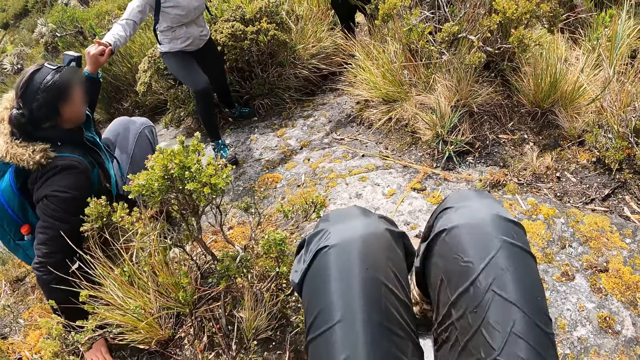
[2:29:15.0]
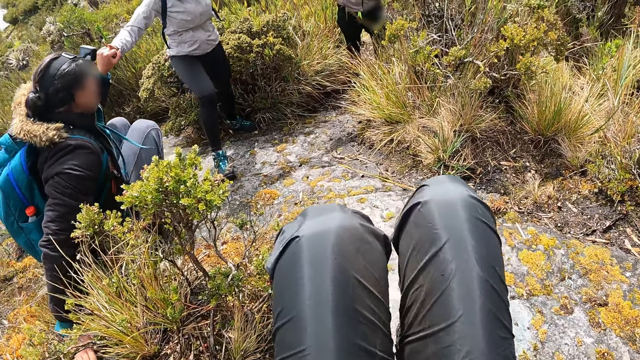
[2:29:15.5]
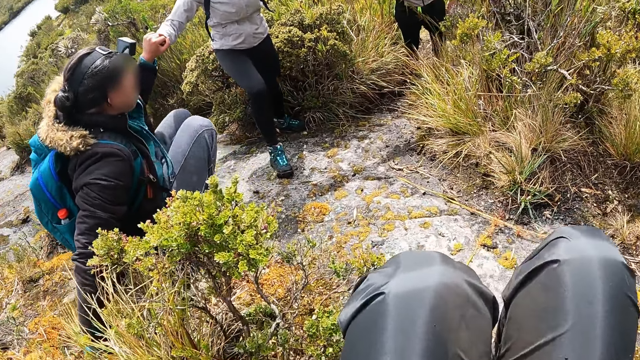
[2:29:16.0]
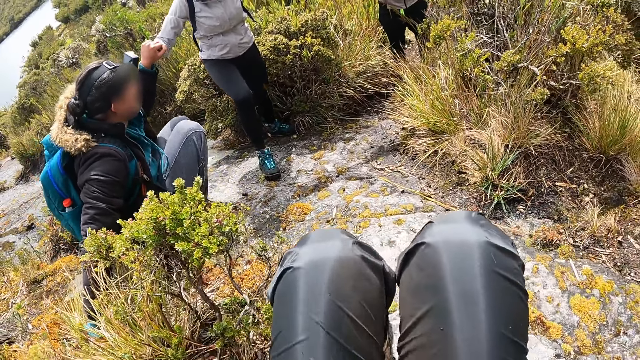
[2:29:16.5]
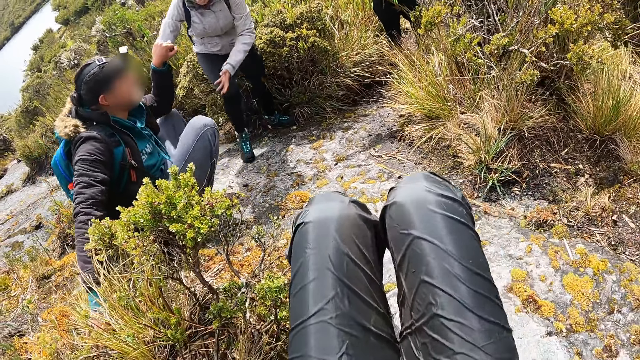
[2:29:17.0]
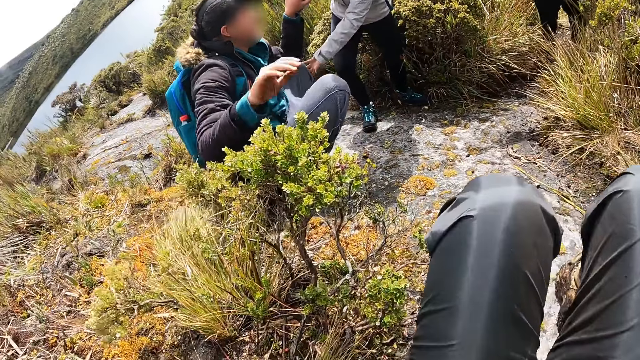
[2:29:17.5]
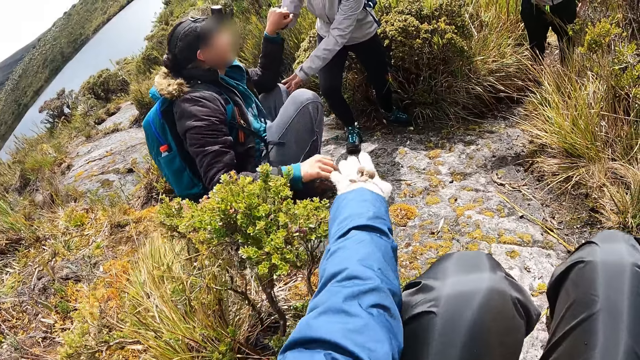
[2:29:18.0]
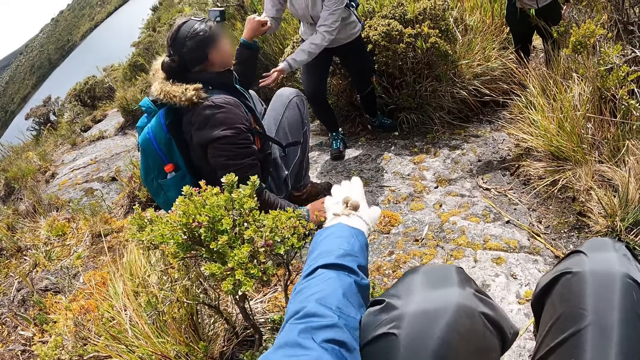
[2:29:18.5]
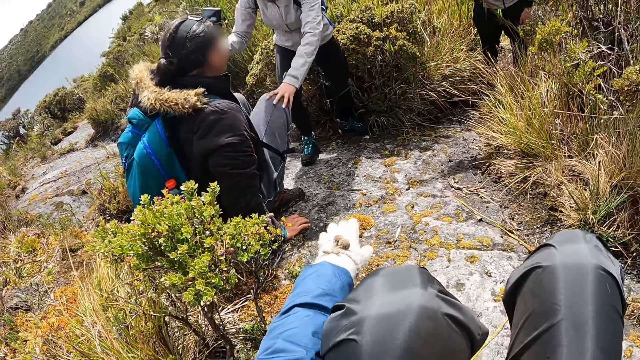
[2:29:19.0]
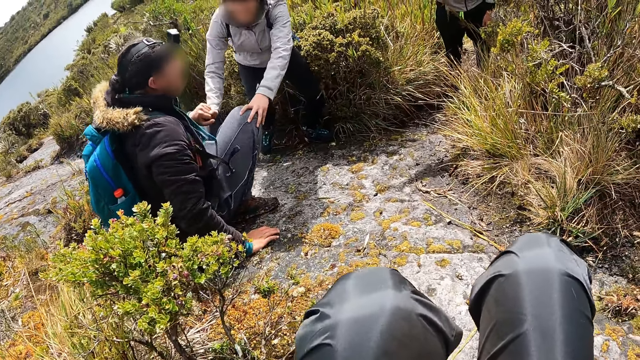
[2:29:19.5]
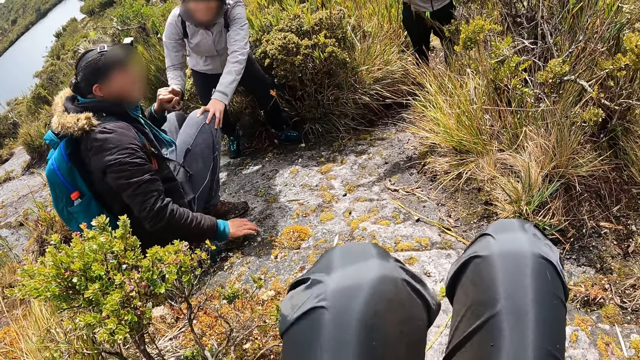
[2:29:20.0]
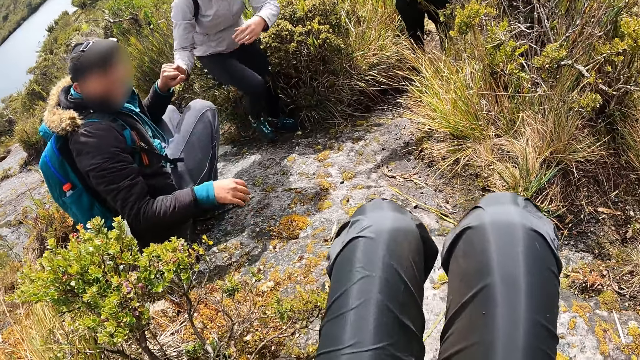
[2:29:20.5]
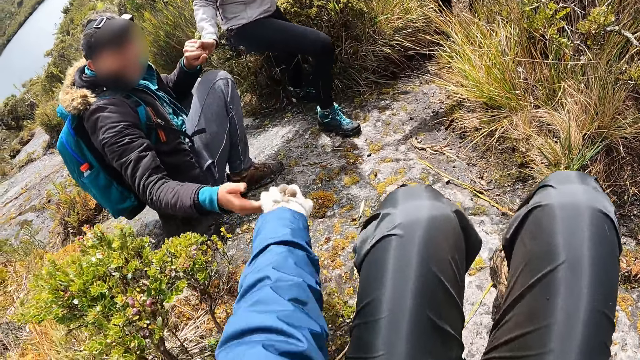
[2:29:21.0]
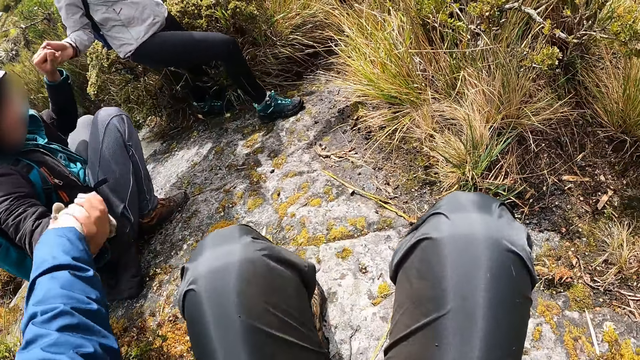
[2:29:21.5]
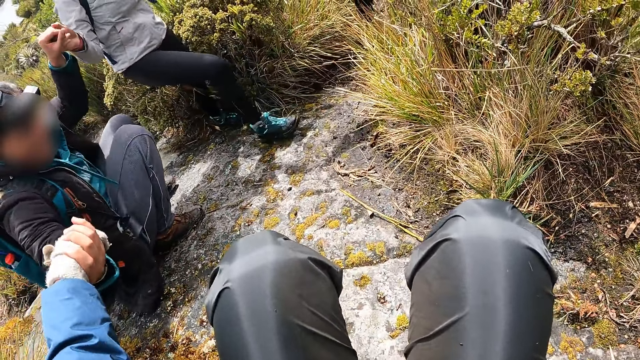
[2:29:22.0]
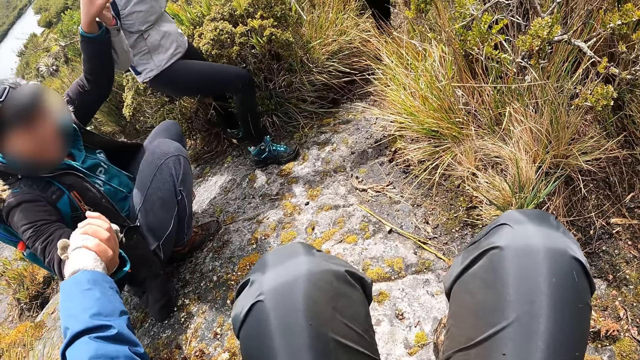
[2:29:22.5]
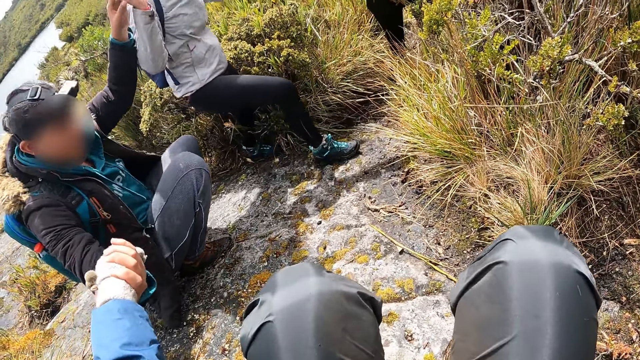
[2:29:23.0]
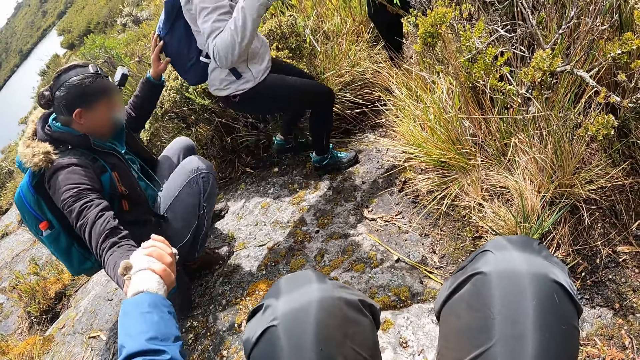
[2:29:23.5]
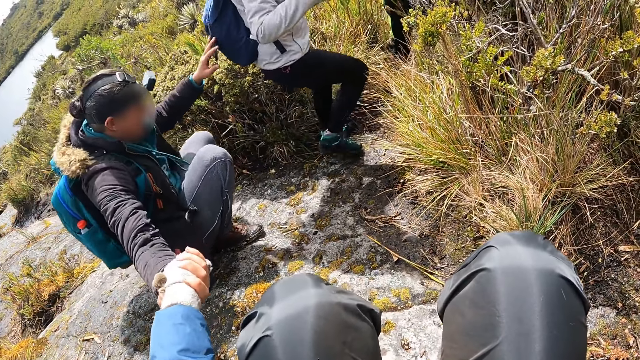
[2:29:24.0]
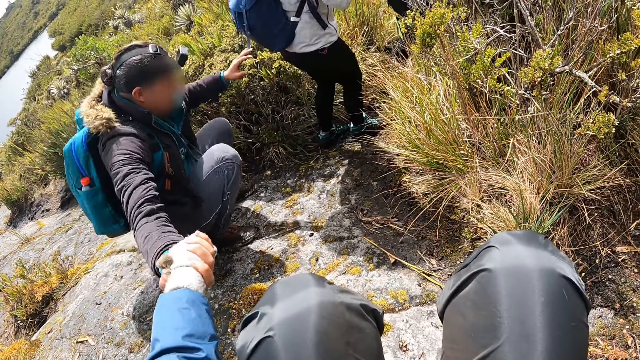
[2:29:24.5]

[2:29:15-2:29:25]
The camera wearer grabs the woman with her left hand.

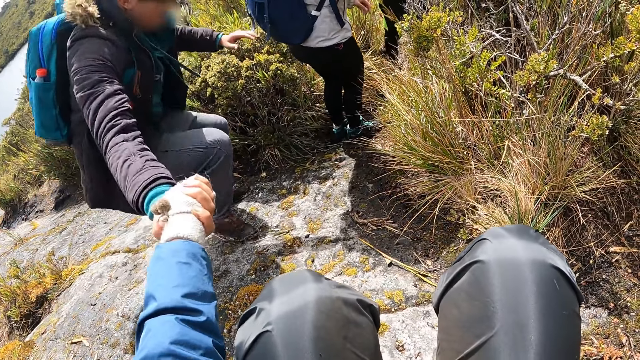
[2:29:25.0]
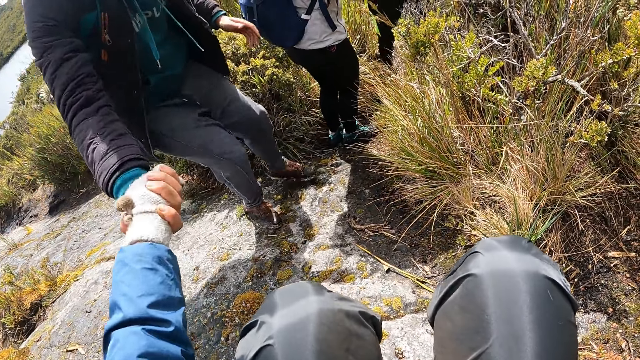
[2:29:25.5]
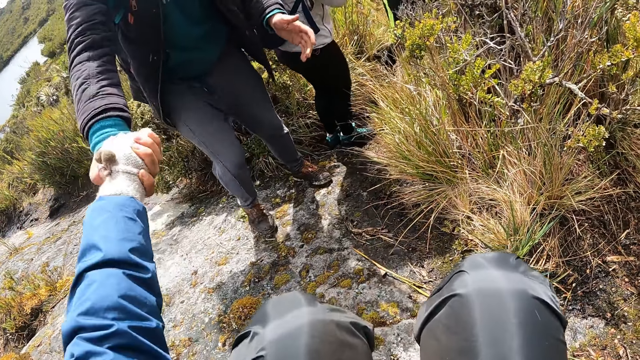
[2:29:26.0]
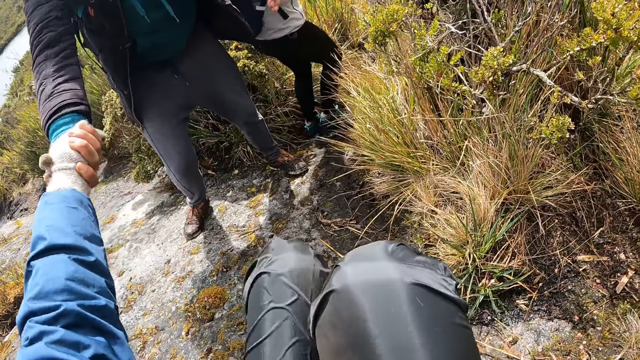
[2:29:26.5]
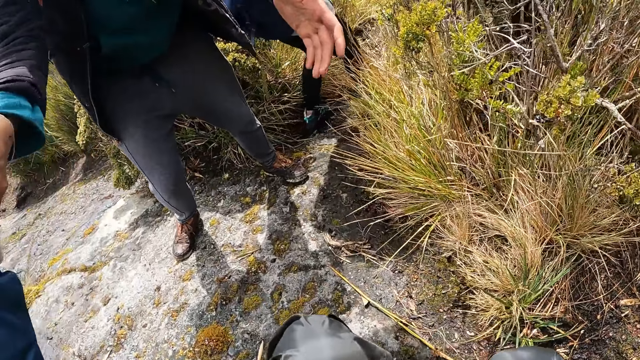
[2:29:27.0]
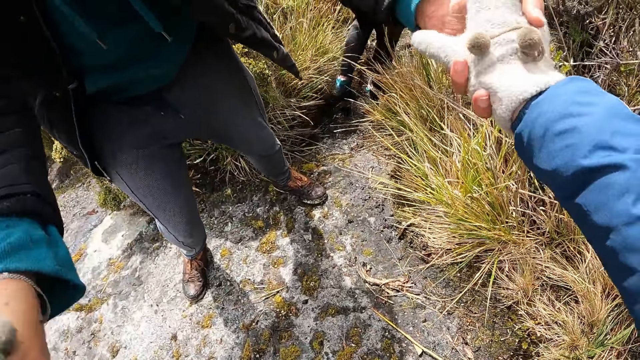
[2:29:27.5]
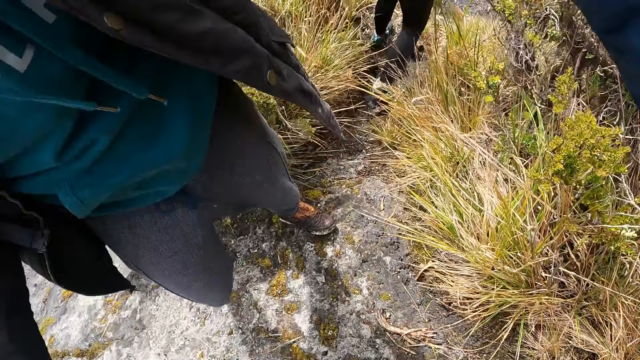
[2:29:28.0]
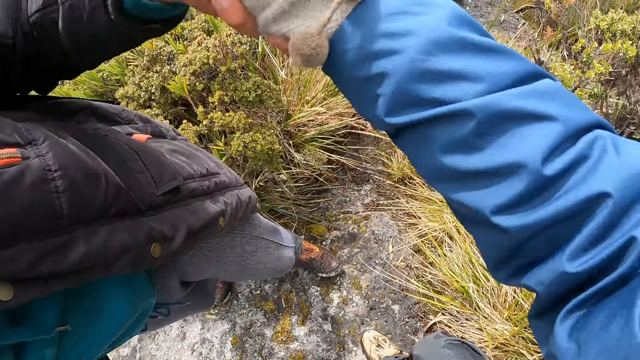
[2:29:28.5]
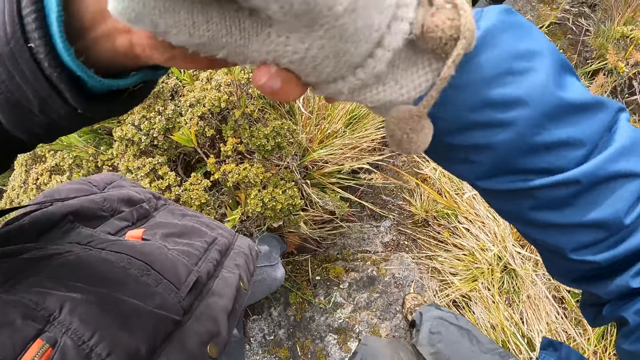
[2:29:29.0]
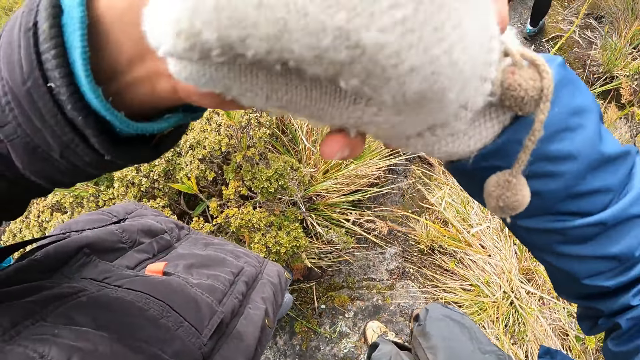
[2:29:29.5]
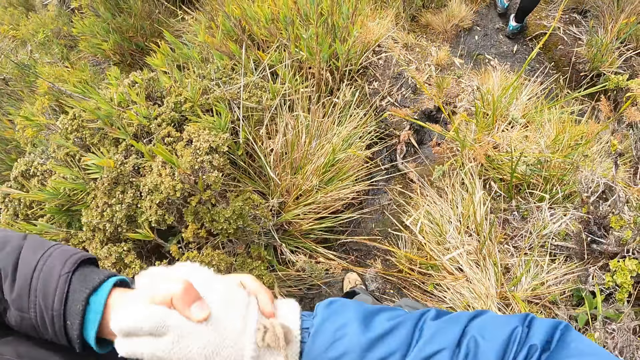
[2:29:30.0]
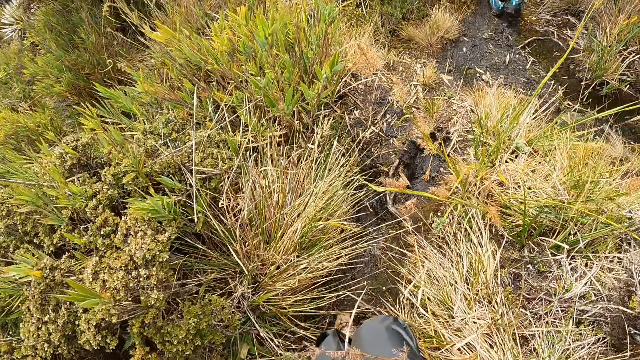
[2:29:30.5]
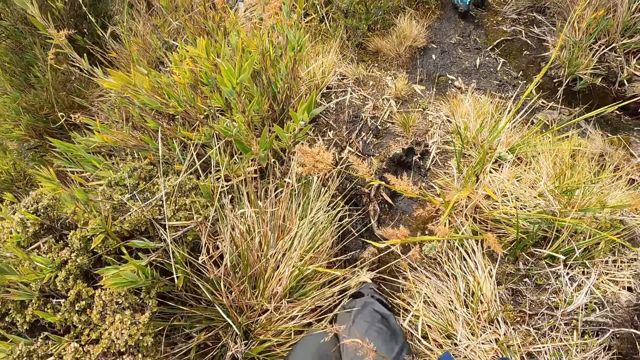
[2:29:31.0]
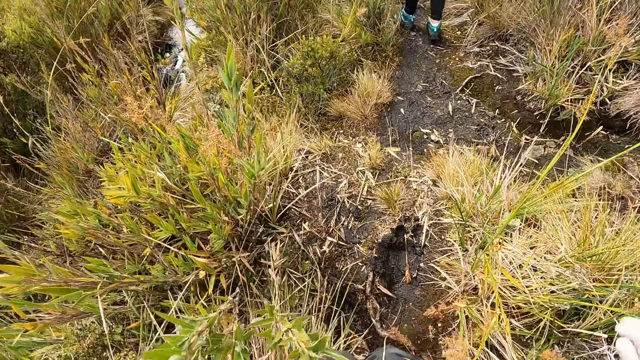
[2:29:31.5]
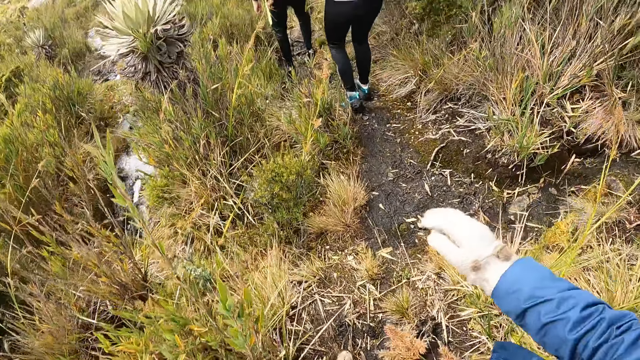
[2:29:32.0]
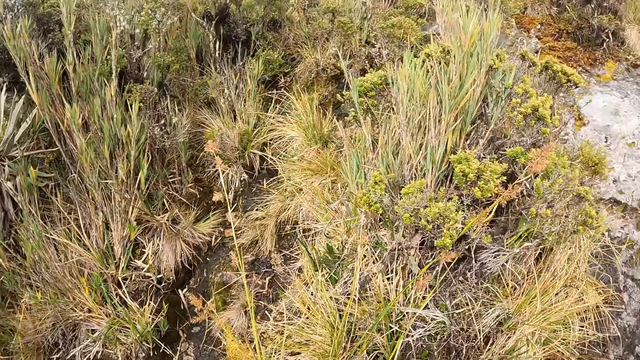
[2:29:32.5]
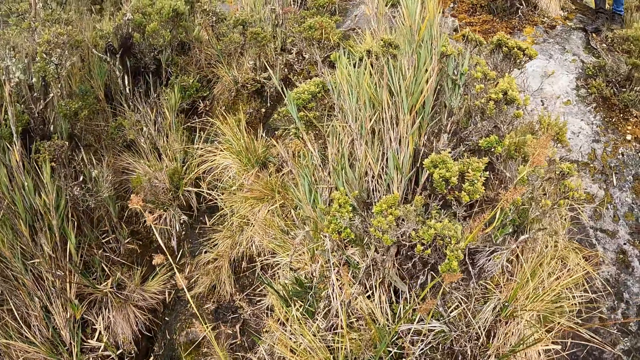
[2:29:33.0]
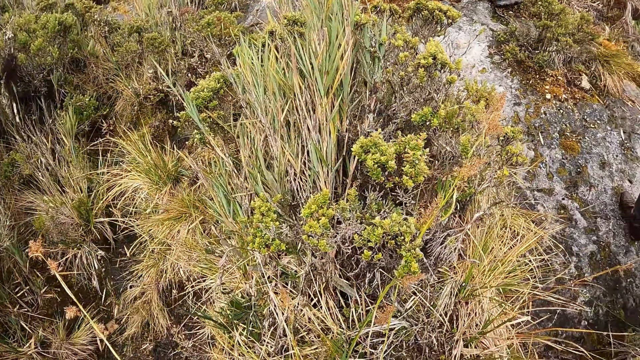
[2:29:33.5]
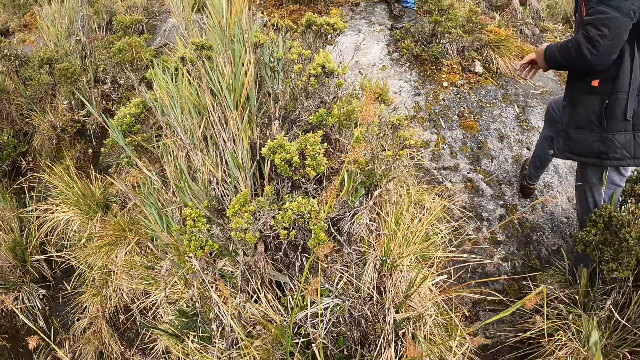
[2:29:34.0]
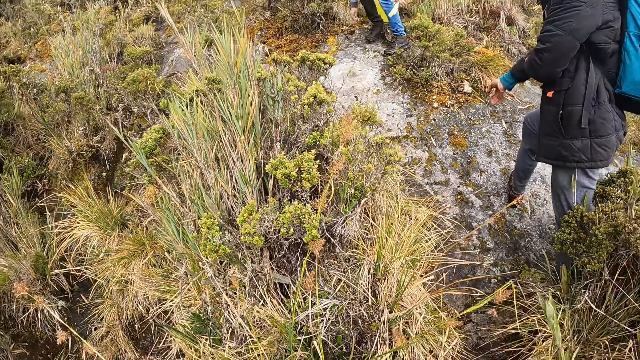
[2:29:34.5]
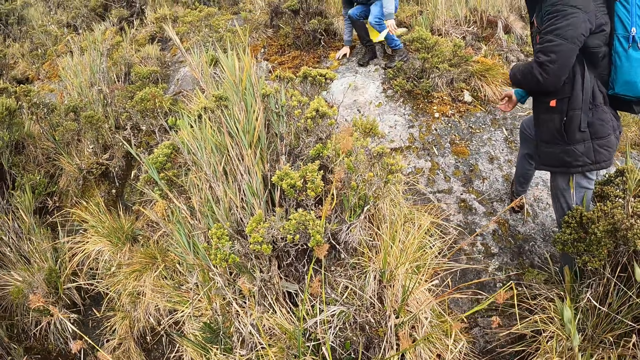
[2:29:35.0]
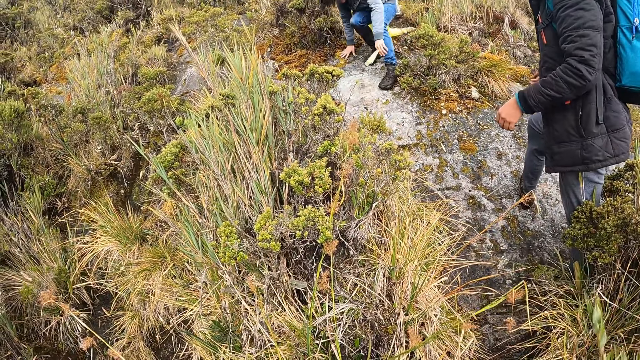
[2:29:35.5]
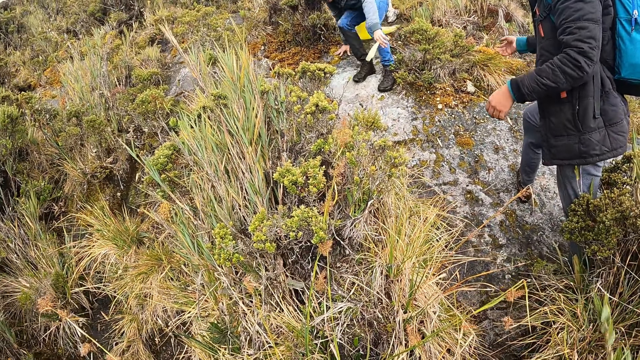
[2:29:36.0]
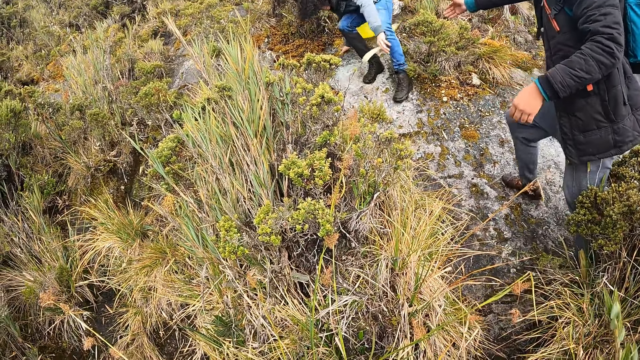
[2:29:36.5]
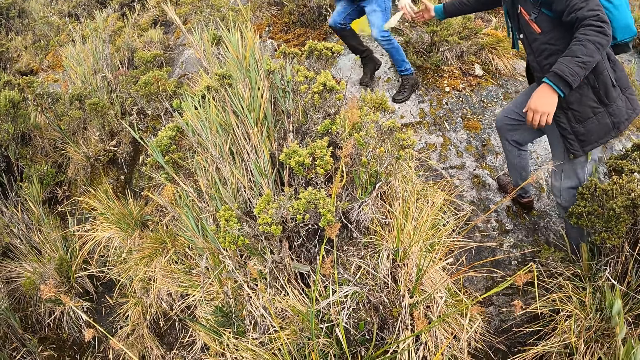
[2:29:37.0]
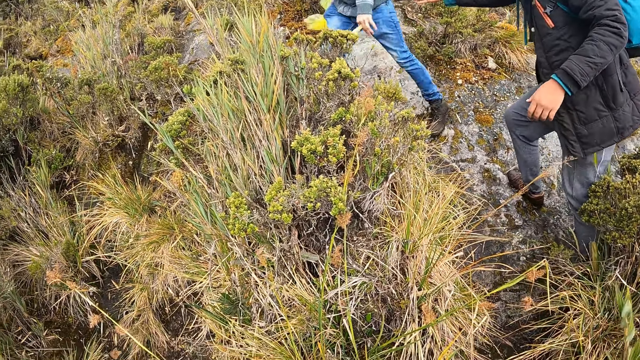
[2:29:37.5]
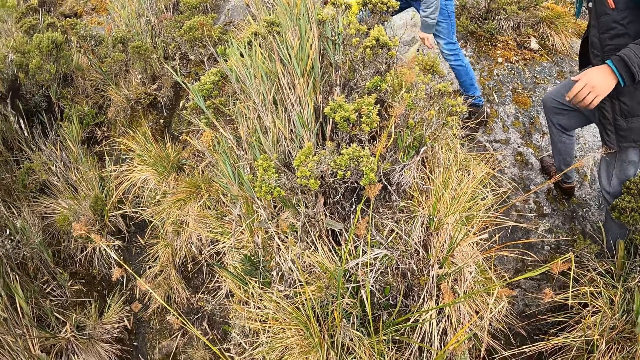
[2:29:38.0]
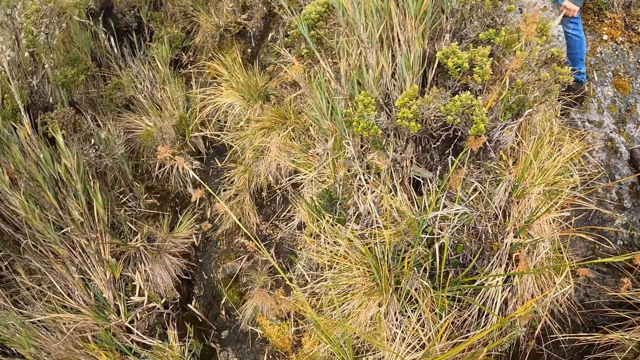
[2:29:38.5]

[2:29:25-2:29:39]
The woman pulls the camera wearer with both hands. The camera wearer looks around the scrubland.
